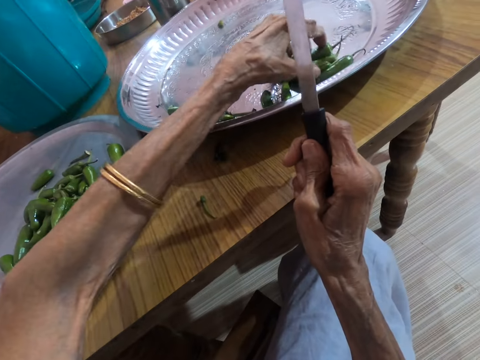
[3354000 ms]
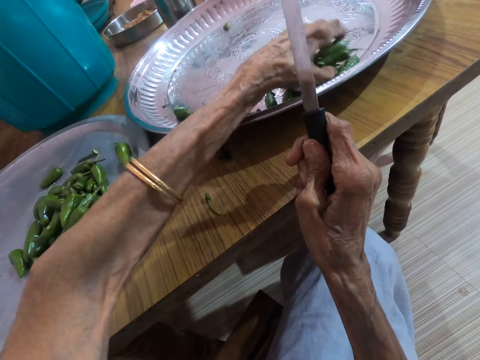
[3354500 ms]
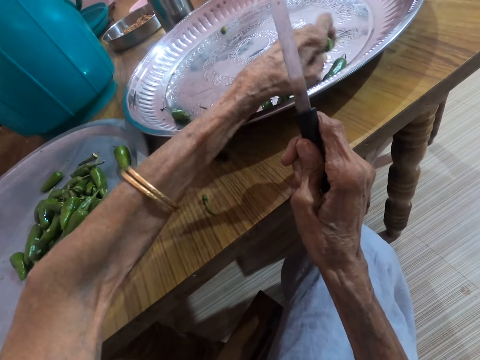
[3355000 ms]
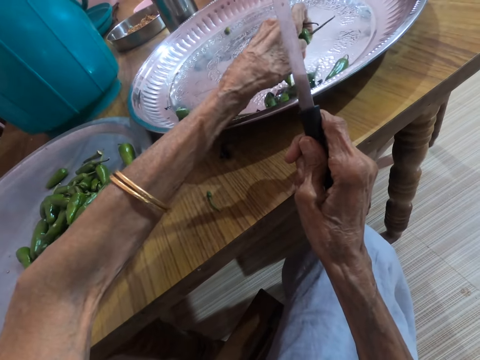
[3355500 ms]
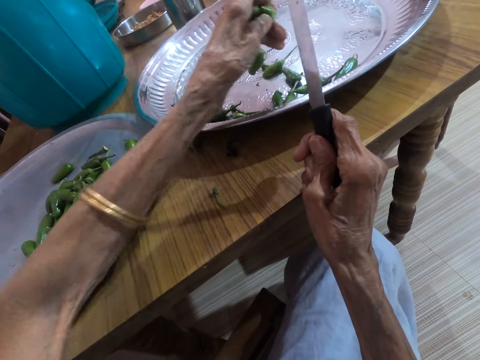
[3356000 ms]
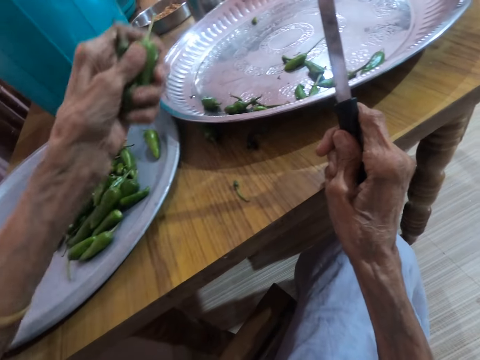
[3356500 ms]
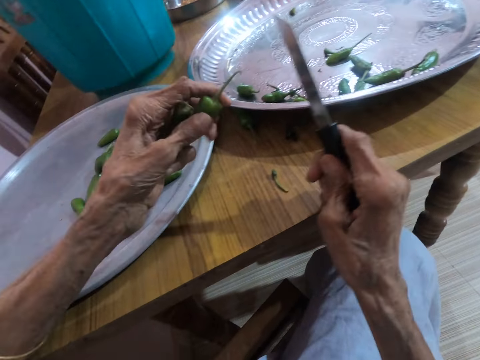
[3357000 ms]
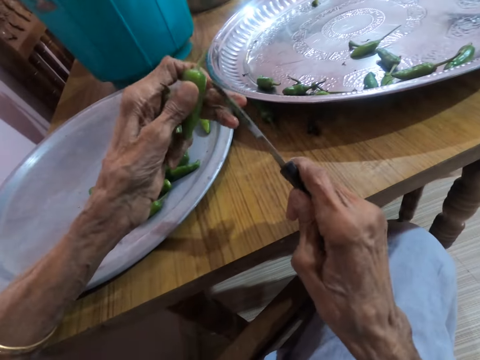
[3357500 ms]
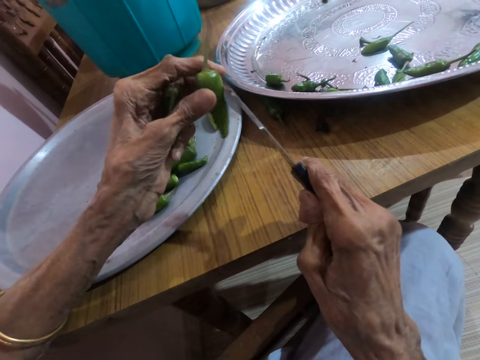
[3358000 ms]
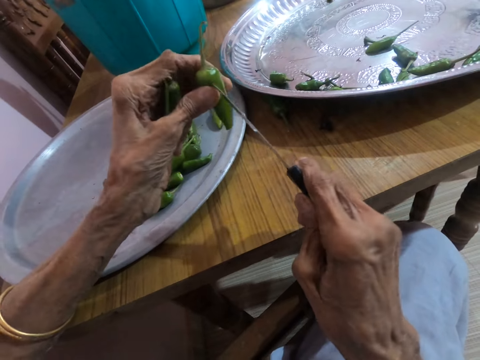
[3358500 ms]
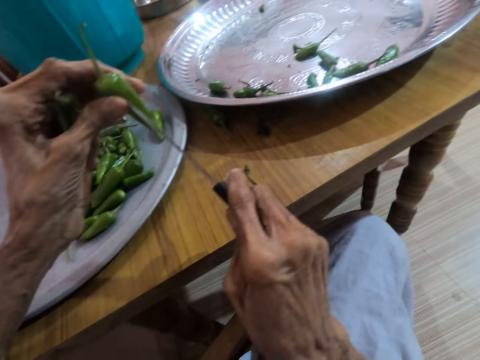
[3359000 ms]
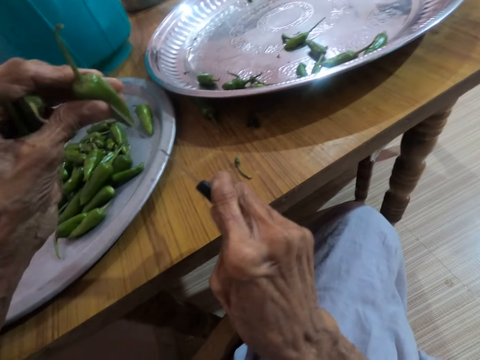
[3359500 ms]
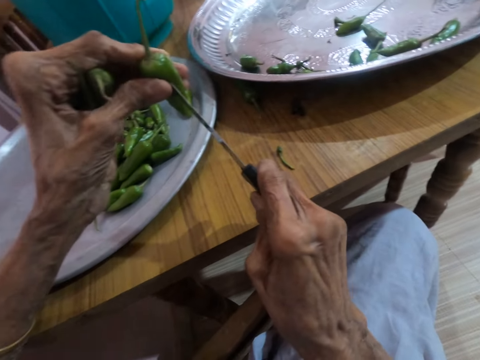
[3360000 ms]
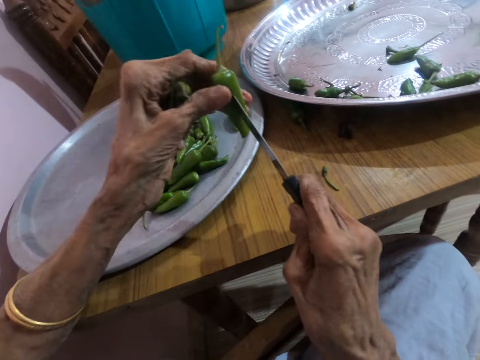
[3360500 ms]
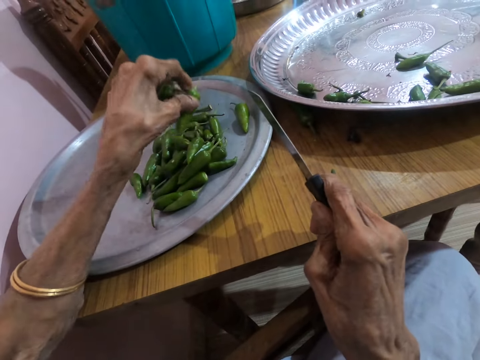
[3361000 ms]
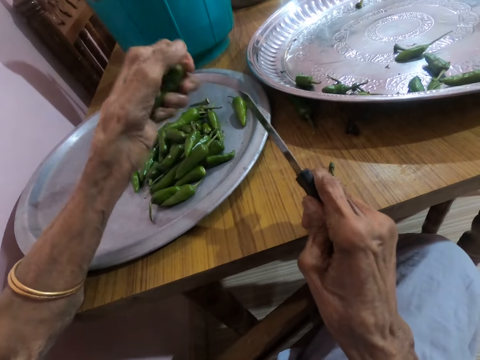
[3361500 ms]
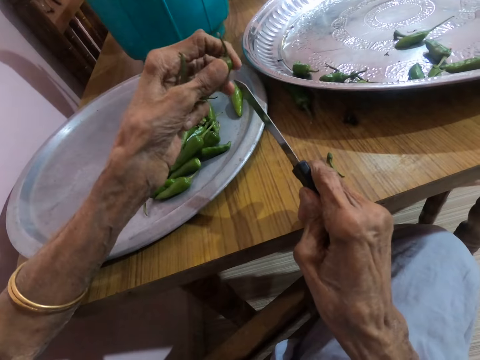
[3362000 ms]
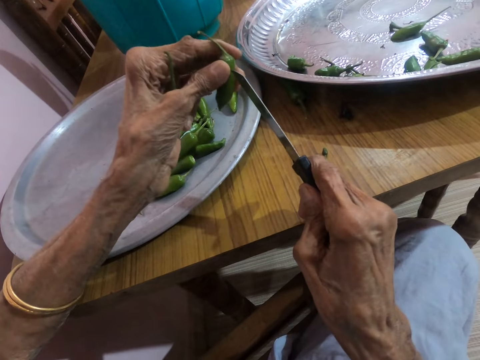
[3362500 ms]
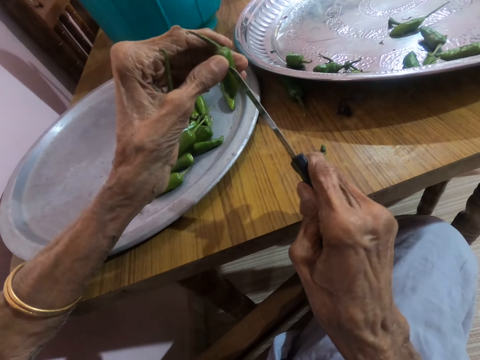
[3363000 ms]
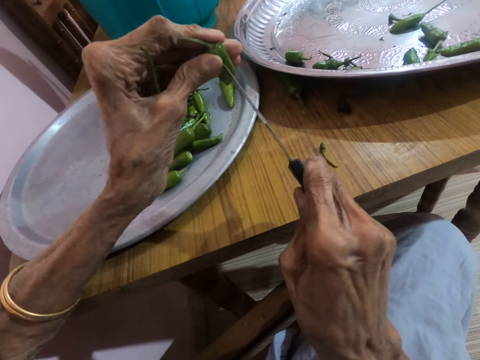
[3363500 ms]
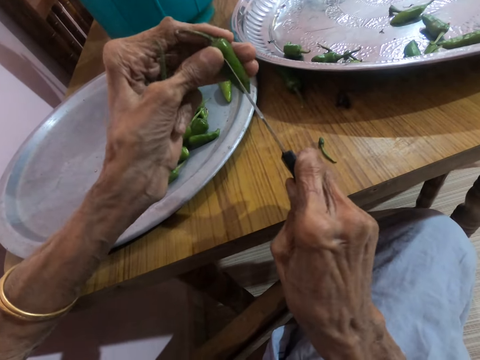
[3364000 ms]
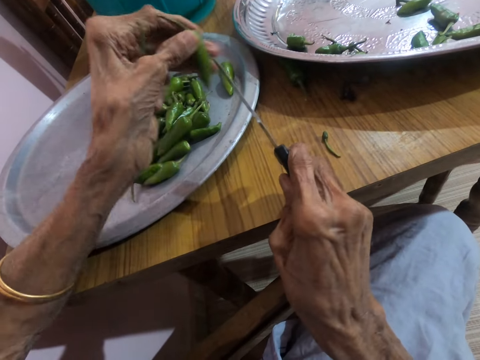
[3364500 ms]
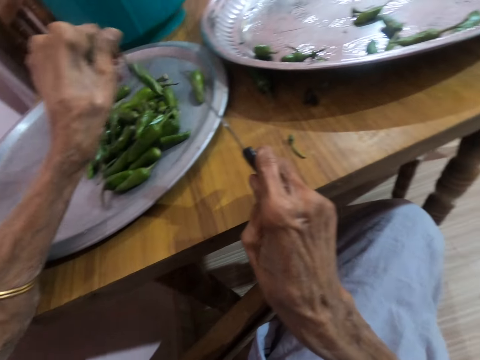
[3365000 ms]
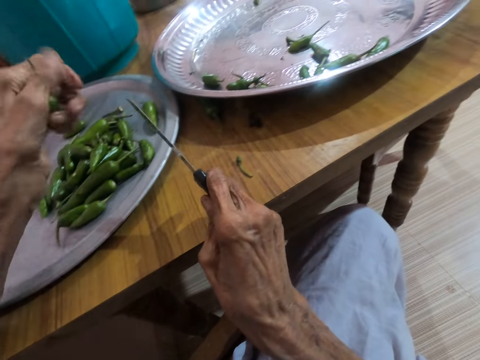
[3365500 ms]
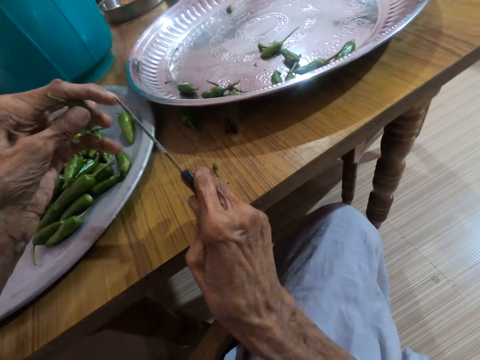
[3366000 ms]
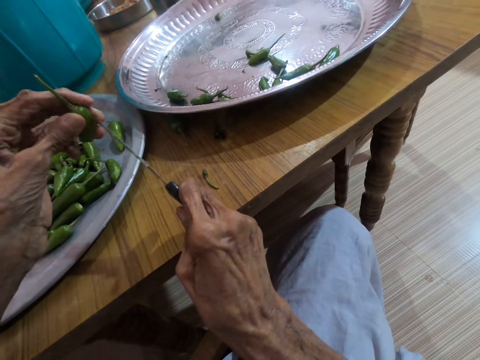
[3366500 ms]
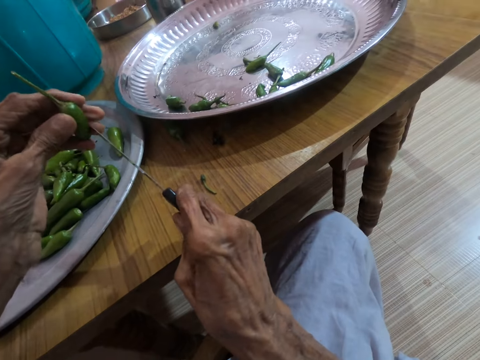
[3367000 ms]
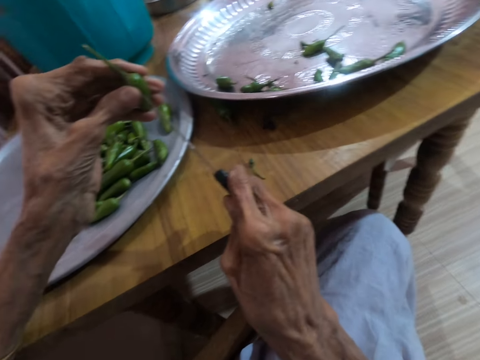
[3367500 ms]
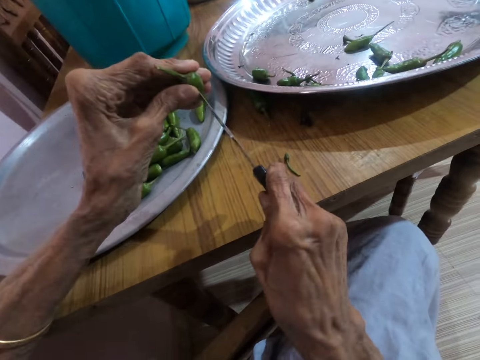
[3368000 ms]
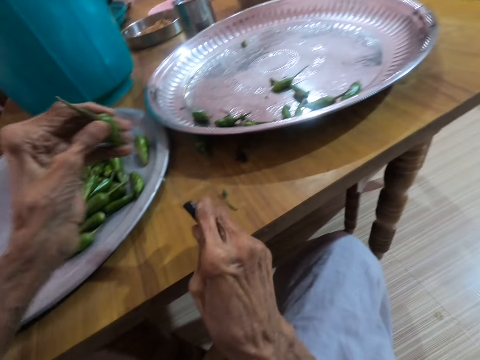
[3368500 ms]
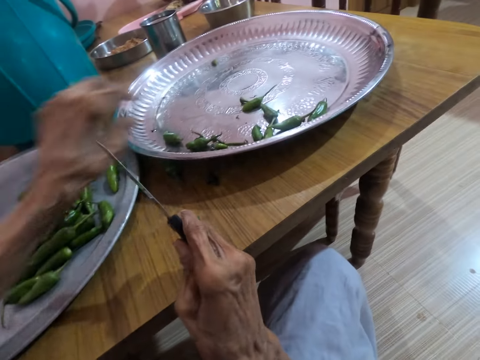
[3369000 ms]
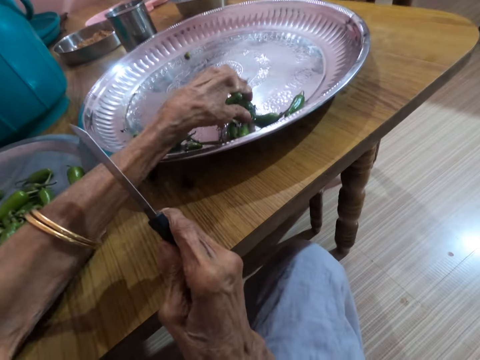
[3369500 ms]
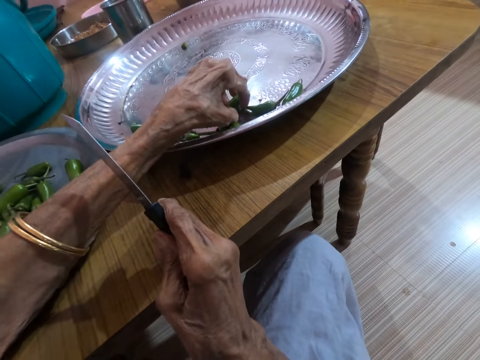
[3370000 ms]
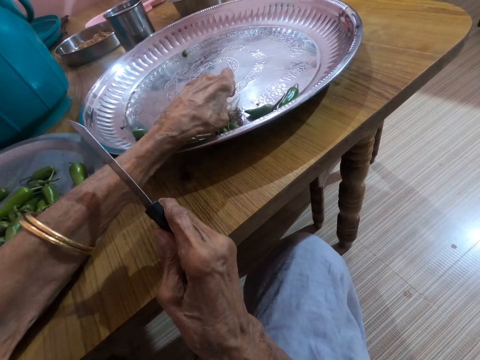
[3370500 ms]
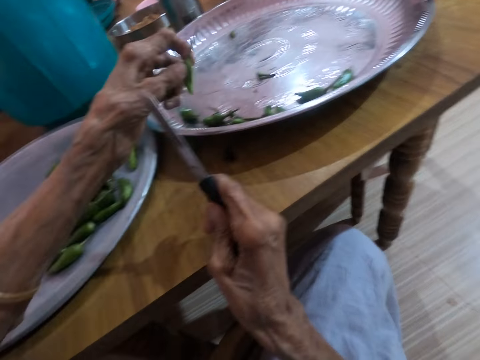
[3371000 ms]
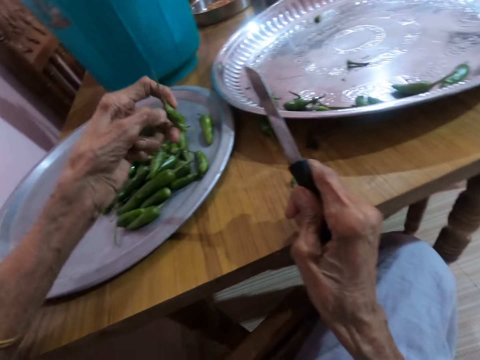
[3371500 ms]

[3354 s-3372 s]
The camera wearer picks some green peppers from the tray with her left hand. She pierces the green pepper in her left hand with the knife in her right hand. She drops the green pepper in the tray with her left hand. She pierces the green pepper in her left hand with the knife in her right hand. She drops the green pepper in the tray with her left hand. She pierces the green pepper in her left hand with the knife in her right hand. She drops the green pepper in the tray with her left hand. She picks some green peppers from the tray with her left hand.

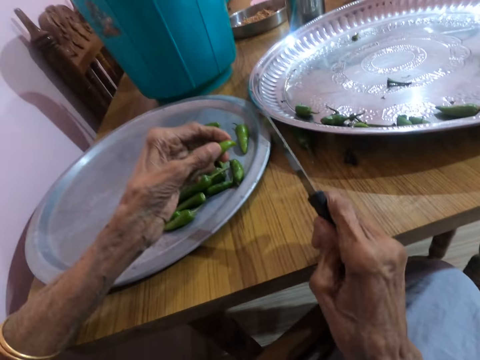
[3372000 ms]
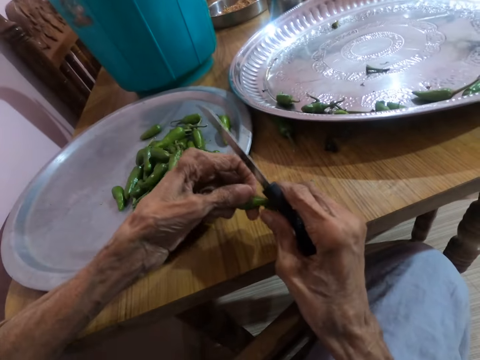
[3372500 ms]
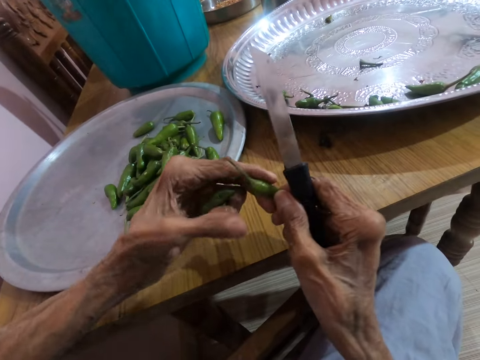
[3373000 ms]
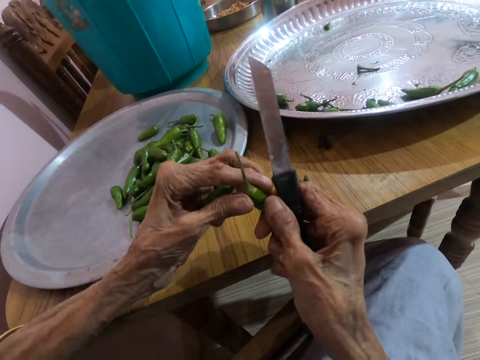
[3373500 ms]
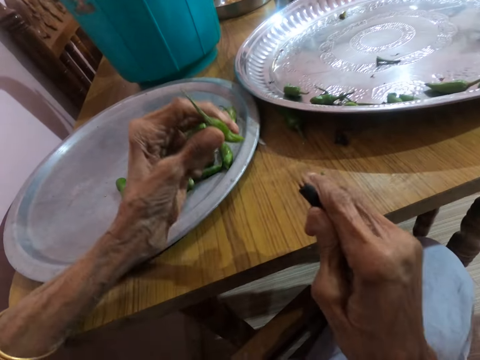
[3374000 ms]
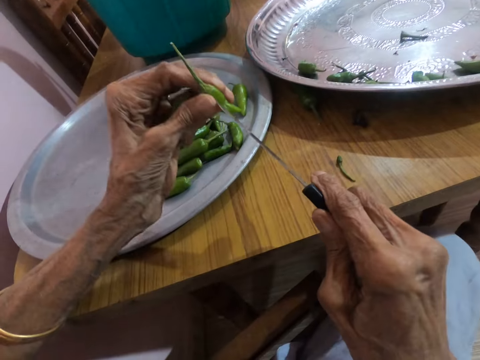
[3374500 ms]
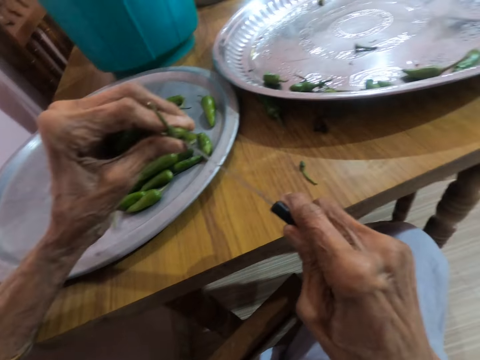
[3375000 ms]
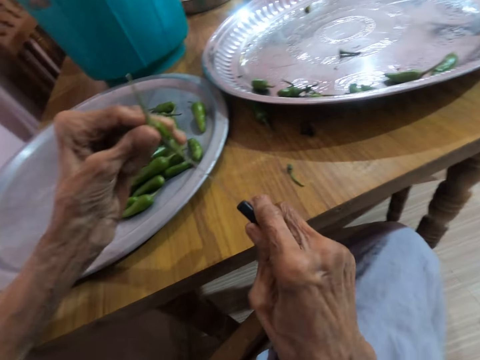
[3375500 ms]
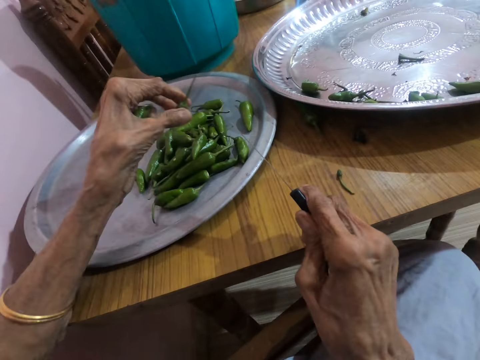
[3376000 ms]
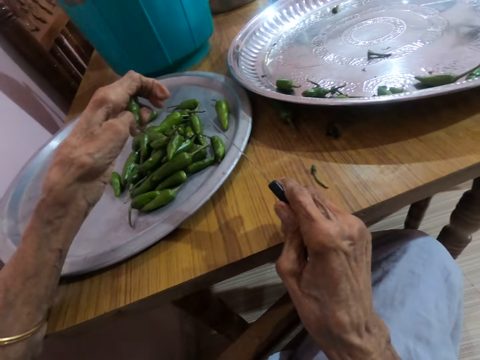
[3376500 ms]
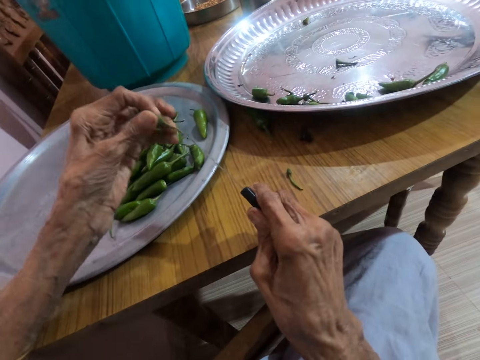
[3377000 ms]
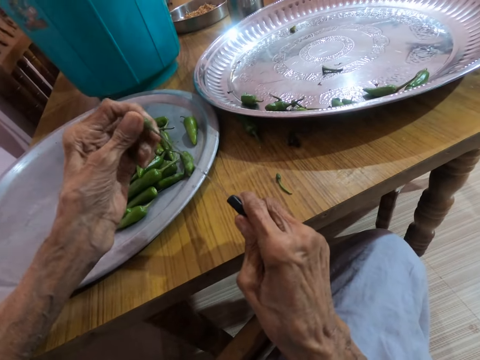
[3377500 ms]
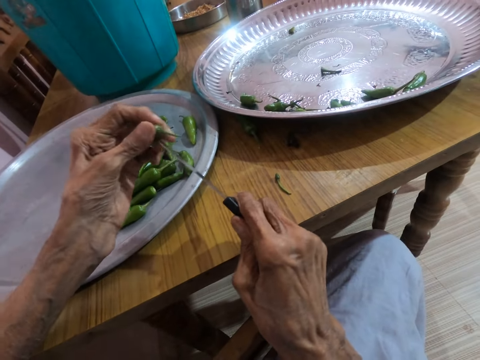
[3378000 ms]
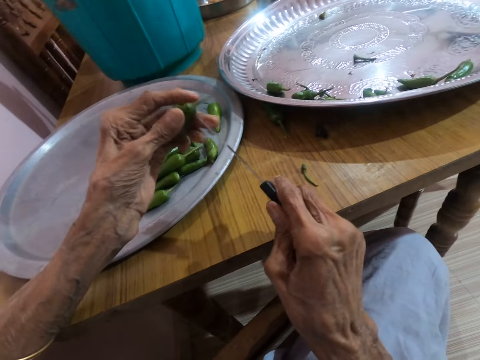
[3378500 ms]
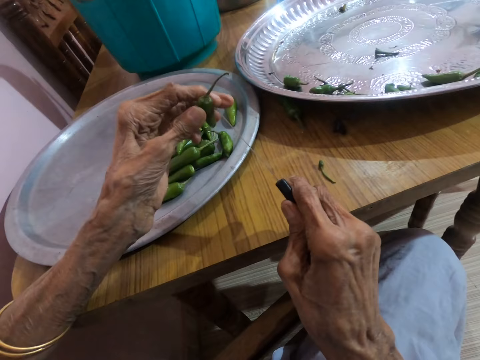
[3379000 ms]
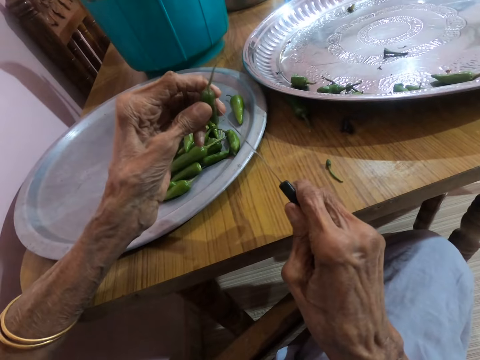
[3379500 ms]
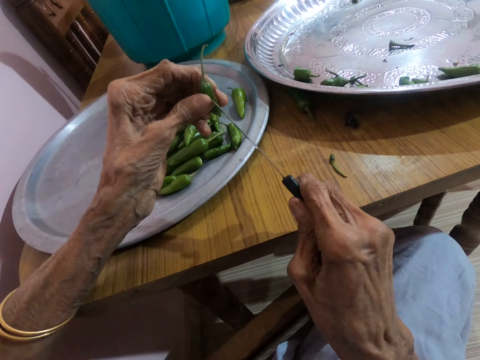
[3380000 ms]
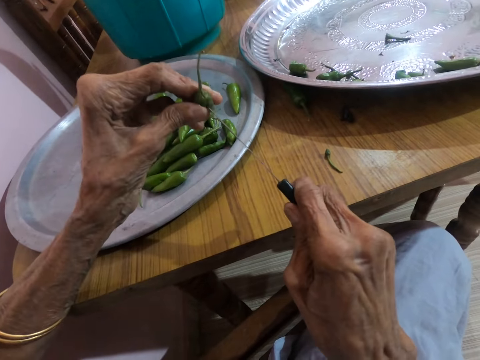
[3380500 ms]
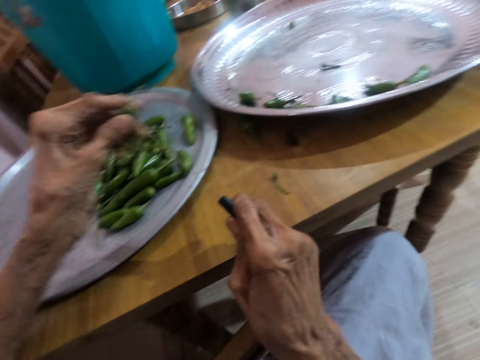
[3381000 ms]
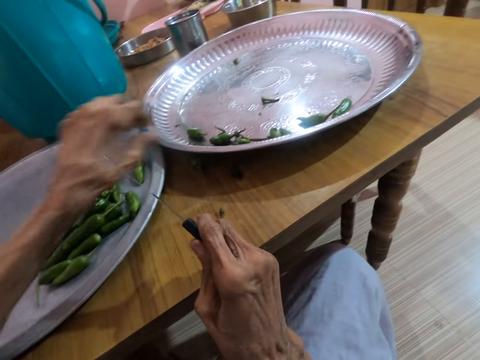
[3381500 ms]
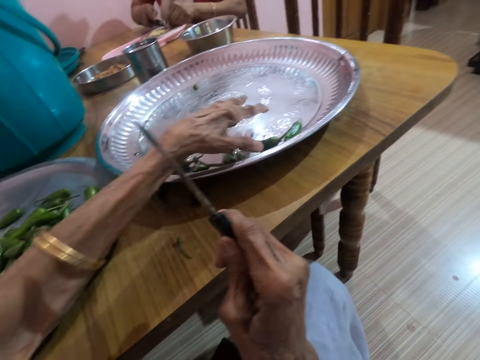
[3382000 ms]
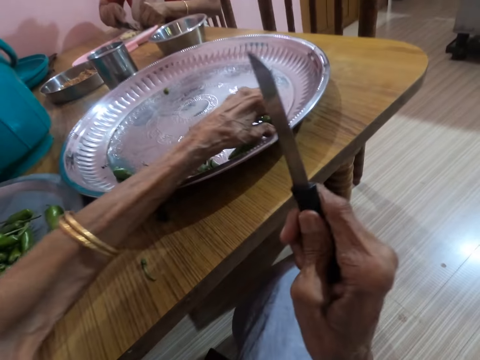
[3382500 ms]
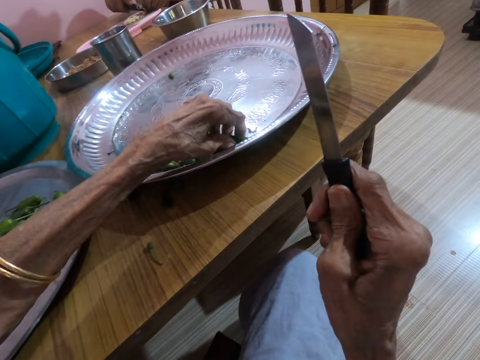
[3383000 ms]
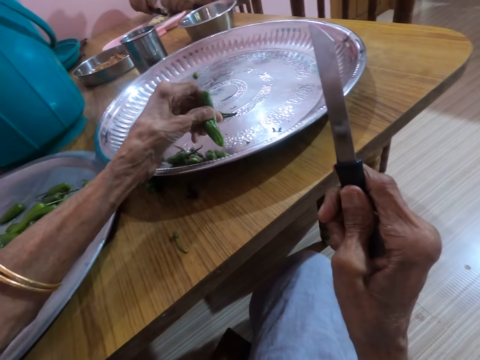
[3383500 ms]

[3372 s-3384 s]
The camera wearer turns the green pepper in her left hand with her right hand. She pierces the green pepper in her left hand with the knife in her right hand. She drops the green pepper in the tray with her left hand. She pierces the green pepper in her left hand with the knife in her right hand. She drops the green pepper in the tray with her left hand. She picks some green peppers from the tray with her left hand.
